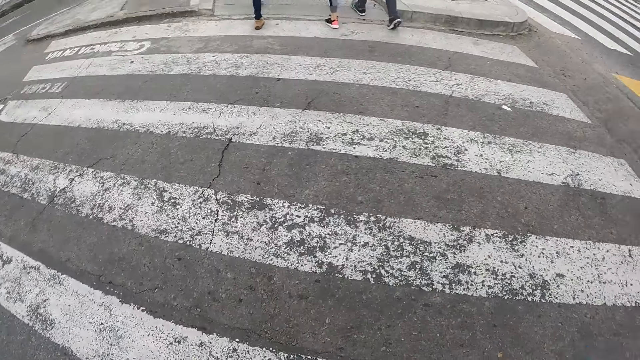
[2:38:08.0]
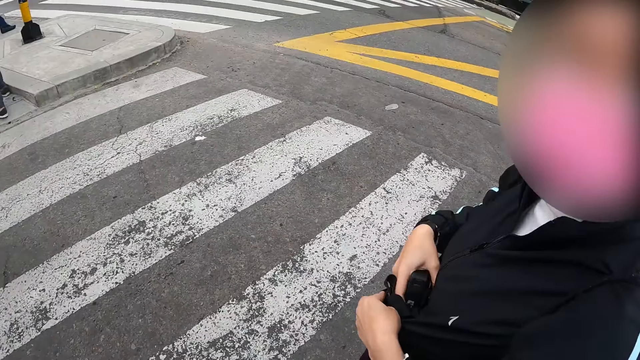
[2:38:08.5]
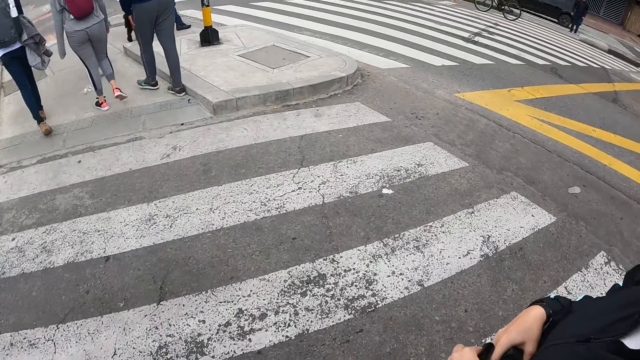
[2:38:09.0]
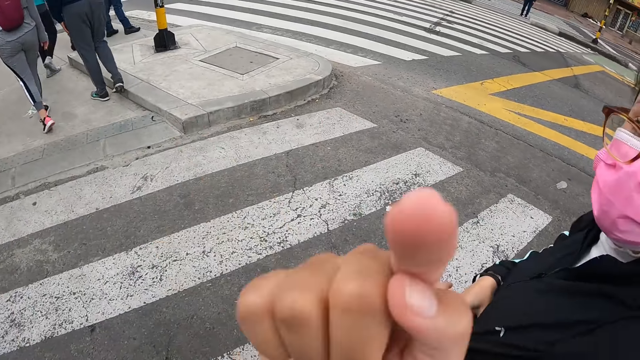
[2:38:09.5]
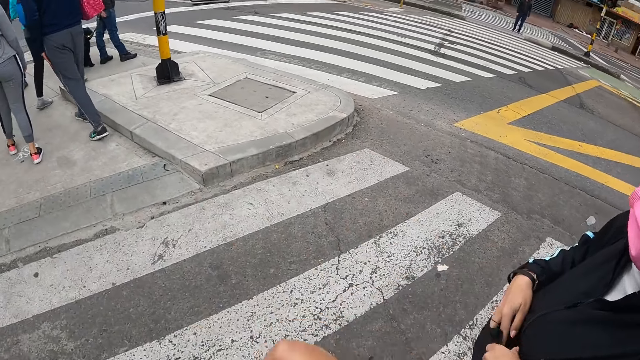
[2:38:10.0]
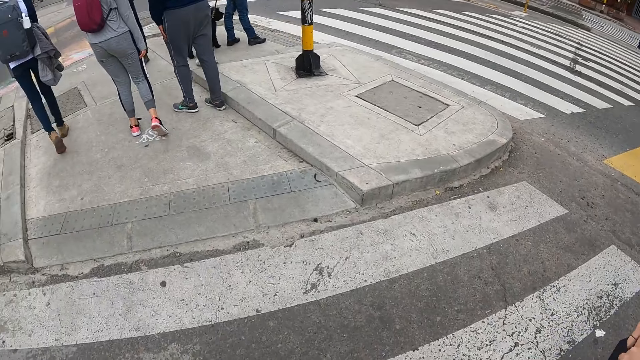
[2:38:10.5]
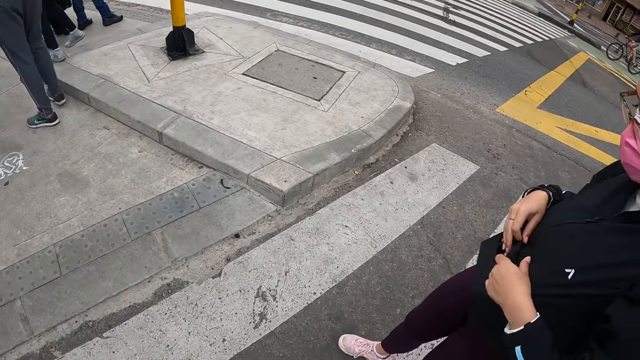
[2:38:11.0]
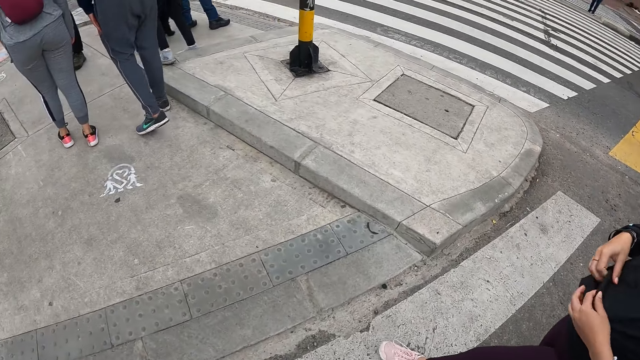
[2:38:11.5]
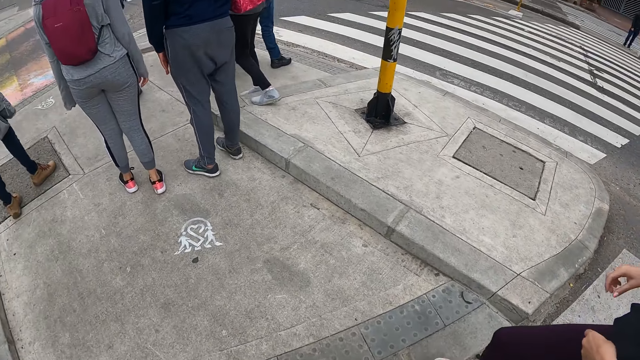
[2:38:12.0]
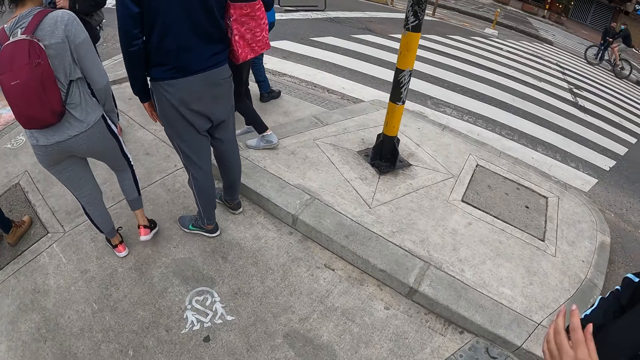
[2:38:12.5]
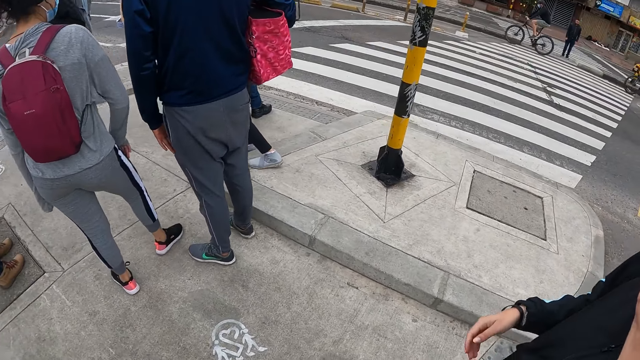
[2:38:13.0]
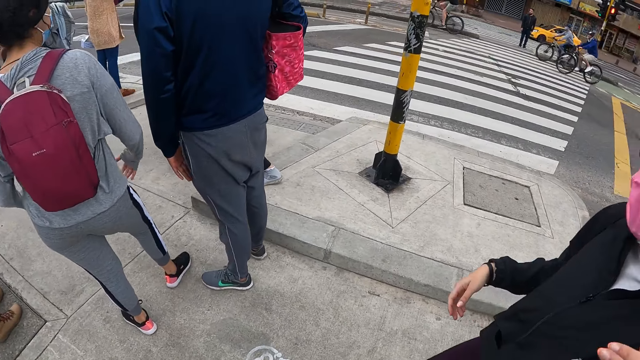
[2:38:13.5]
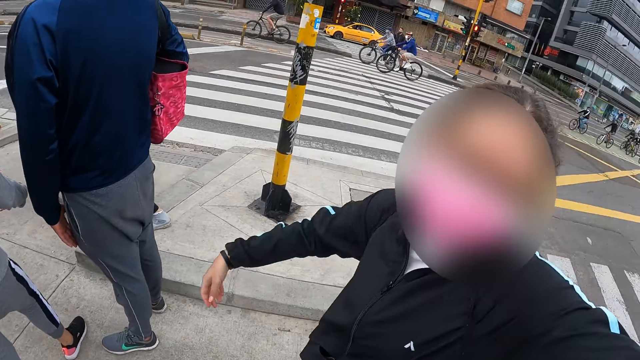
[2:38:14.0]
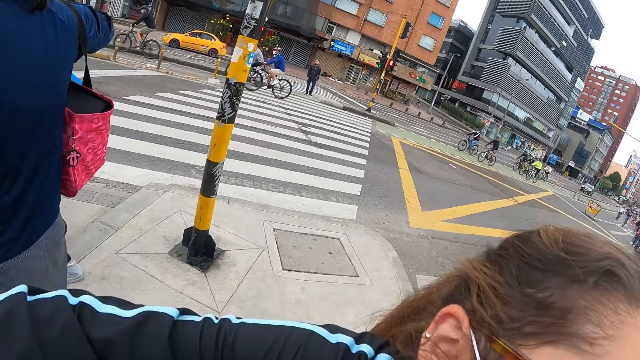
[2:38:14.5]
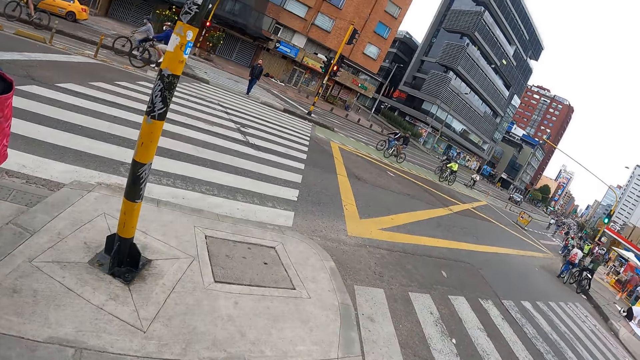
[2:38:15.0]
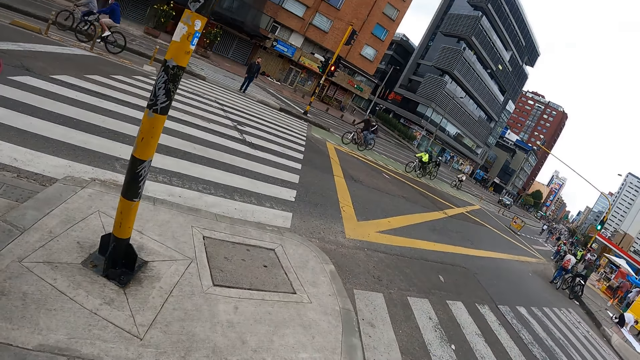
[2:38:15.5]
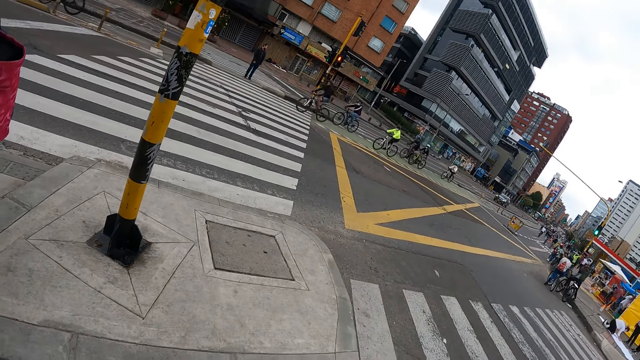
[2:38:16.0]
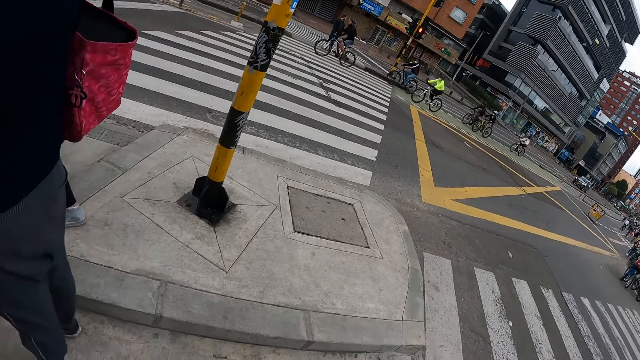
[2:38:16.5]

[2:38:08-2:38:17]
A man walks onto a pavement. A woman walks onto the pavement. Another woman puts the camera in her right hand into the pouch on her waist. A third woman walks onto the pavement. The camera wearer gestures with his hands. The second woman closes the pouch on her waist with her right hand. The camera wearer walks onto the pavement. The second woman walks onto the pavement, touches a nose mask on her face with her left hand. A woman stands on the path. The second woman hugs the camera wearer. The camera wearer looks around the city.

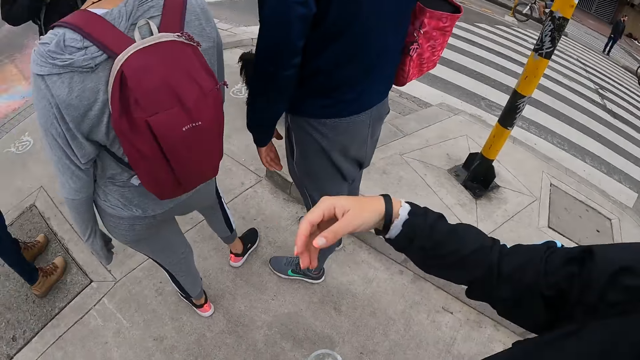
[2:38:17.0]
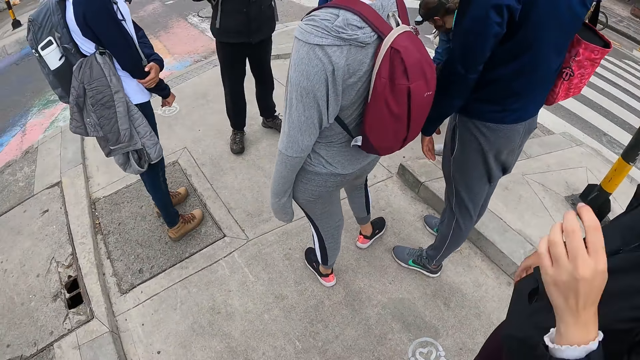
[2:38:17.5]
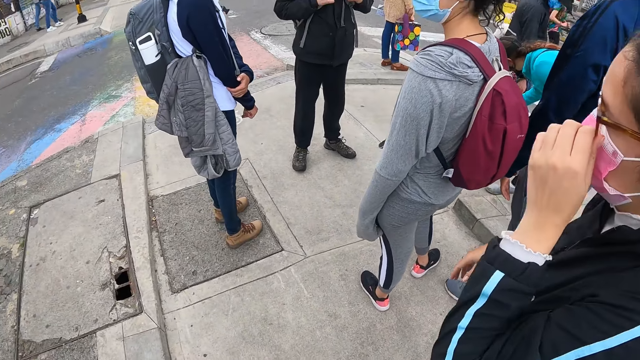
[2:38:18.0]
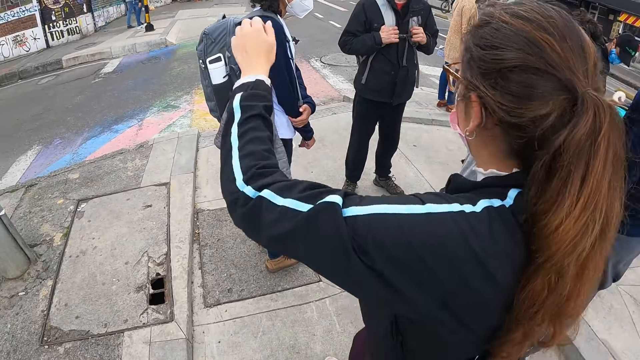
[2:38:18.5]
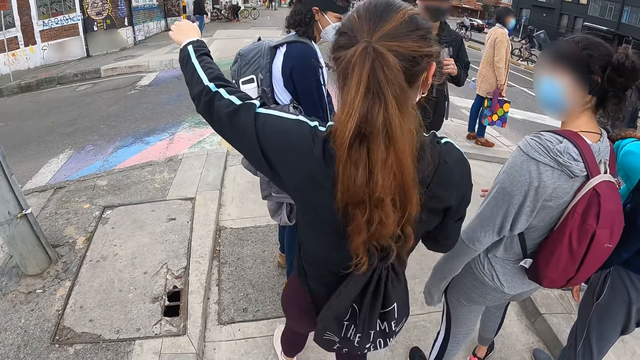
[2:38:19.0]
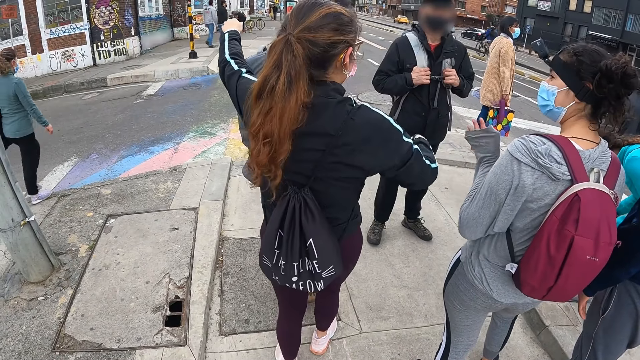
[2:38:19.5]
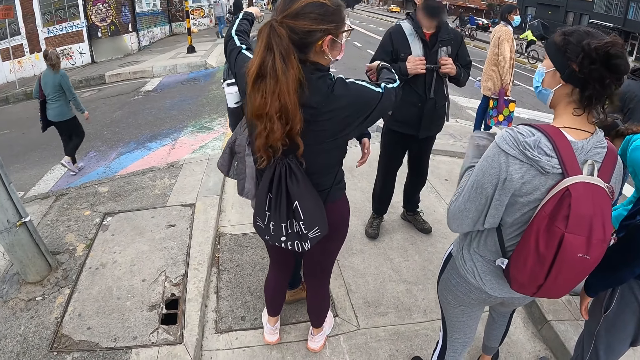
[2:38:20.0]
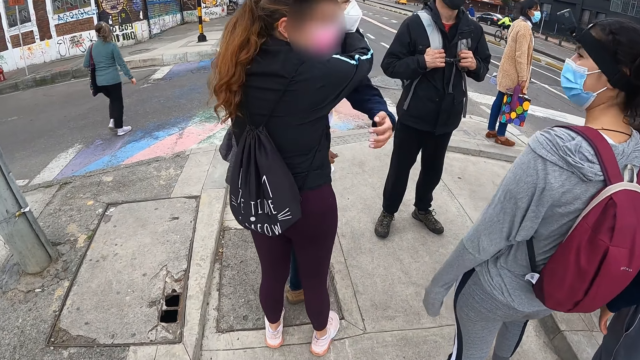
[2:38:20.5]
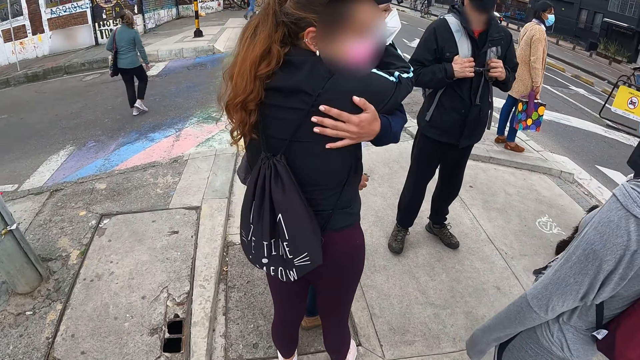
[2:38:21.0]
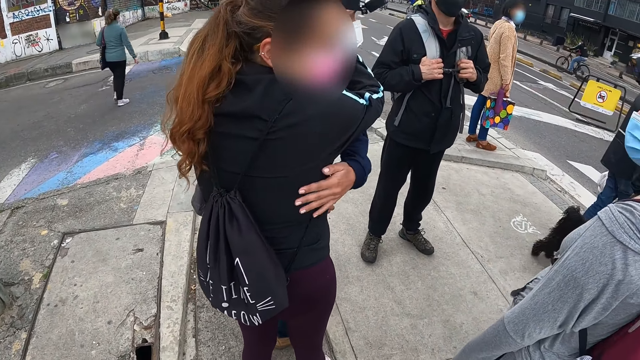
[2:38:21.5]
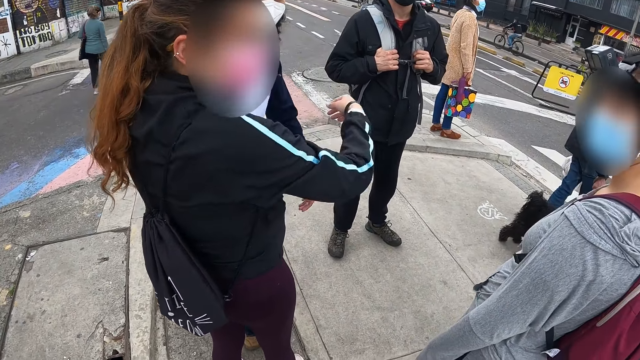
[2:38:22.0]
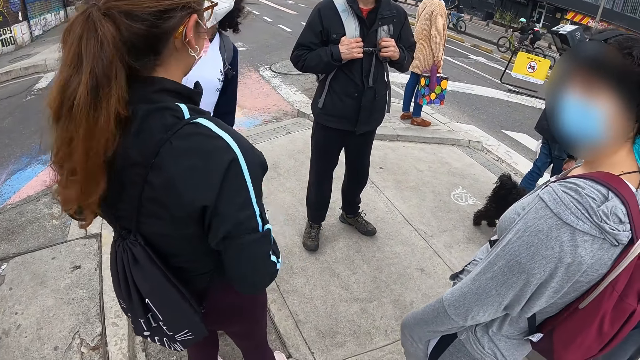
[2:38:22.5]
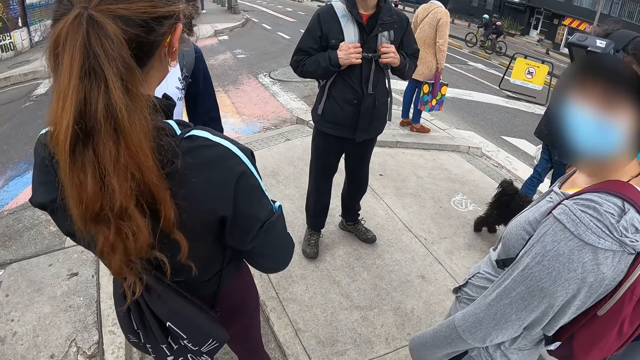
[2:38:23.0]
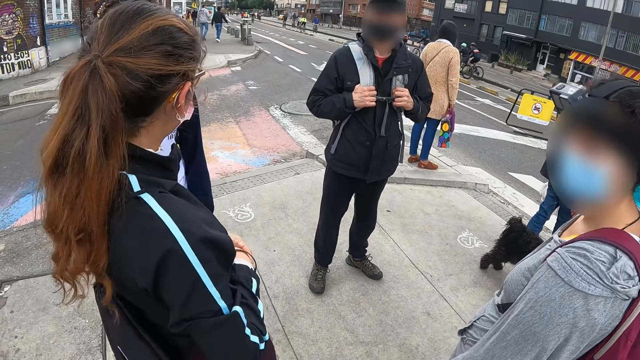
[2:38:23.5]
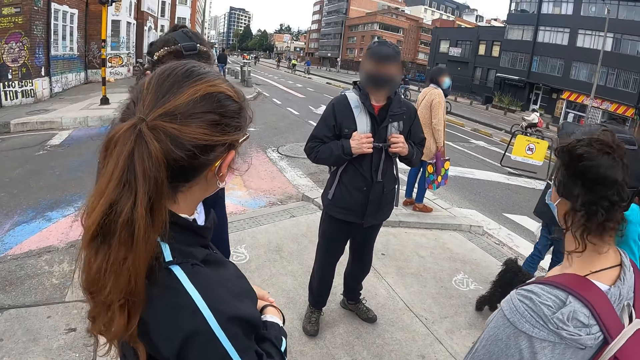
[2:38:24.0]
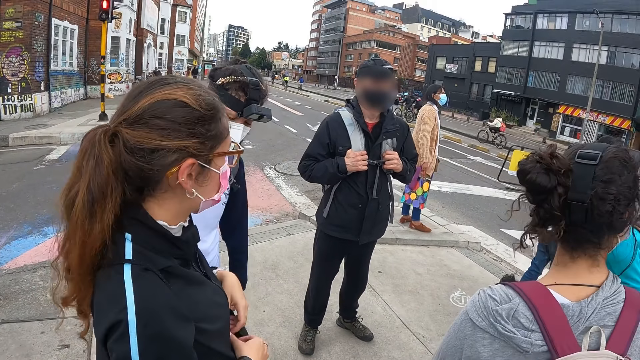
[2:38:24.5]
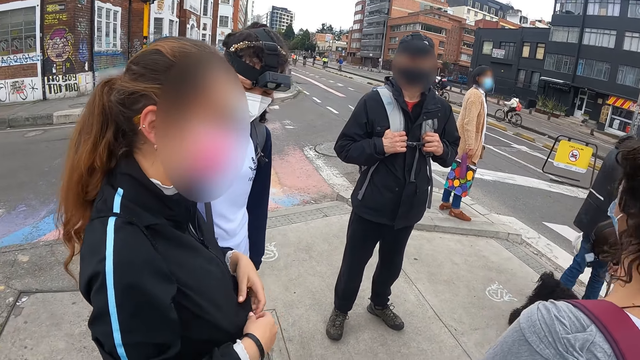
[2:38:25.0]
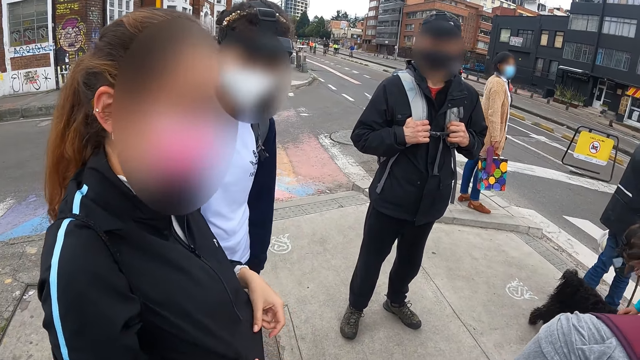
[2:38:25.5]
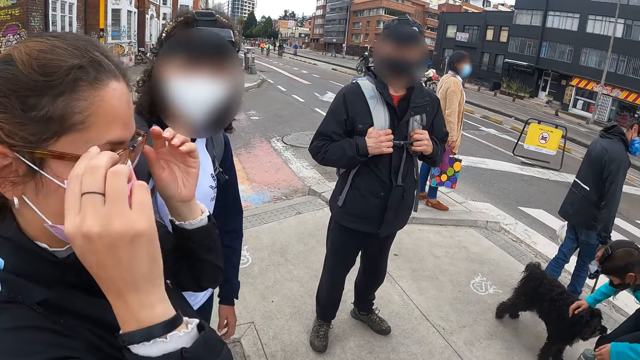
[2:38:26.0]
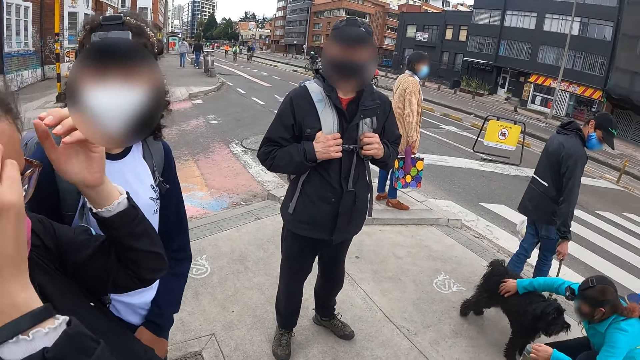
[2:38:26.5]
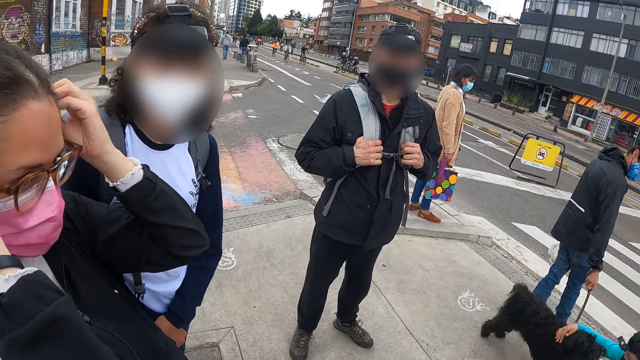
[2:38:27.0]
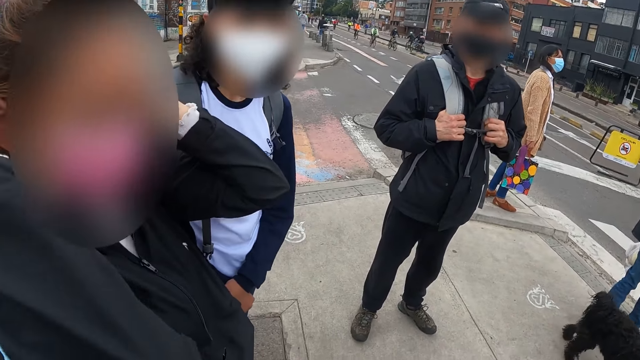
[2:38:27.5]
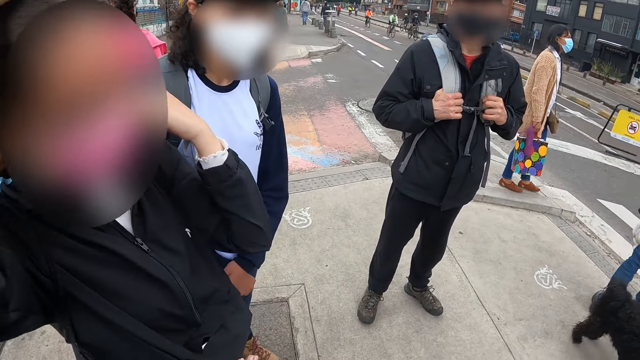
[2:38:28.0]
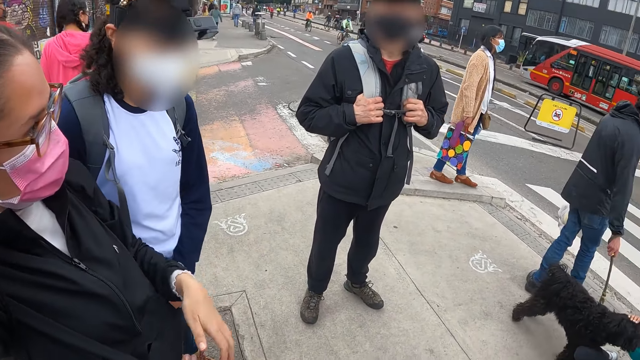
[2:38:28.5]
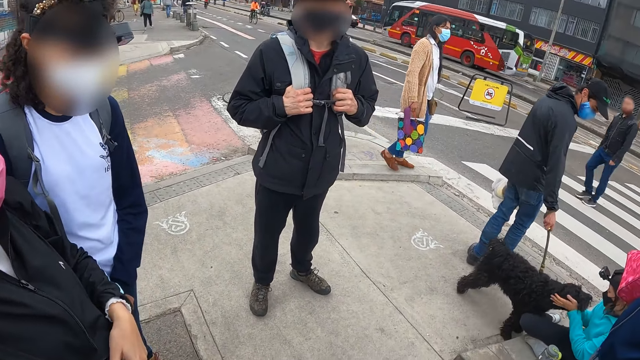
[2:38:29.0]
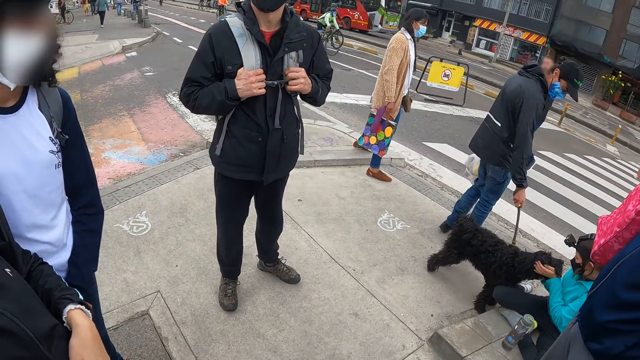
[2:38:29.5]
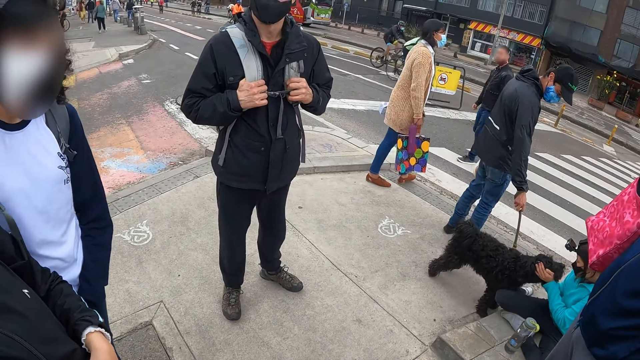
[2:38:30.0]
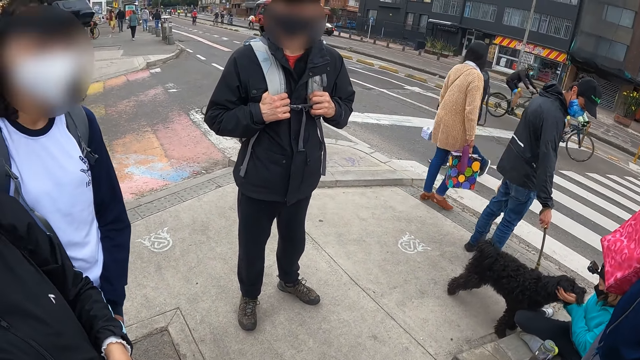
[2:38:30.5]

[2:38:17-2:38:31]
A woman touches a pair of glasses on her face with her left hand. The woman holds the mask, pulls her hand off the mask and walks on the path. The woman hugs another woman on the pavement. A third woman bends. The camera wearer stands beside the third woman. The first woman touches the pair of glasses on her face with both hands. The third woman strokes the body of a dog on the pavement and sits on the pavement. The first woman touches her hair with both hands, pulls her hands off the glasses and pulls her hair behind.
